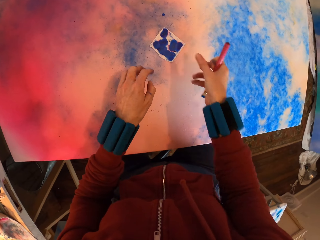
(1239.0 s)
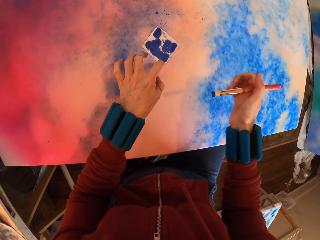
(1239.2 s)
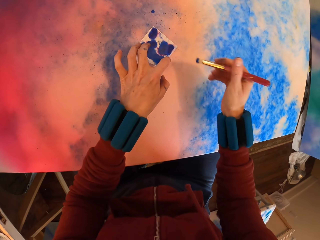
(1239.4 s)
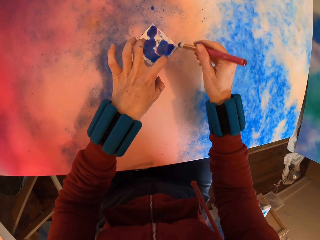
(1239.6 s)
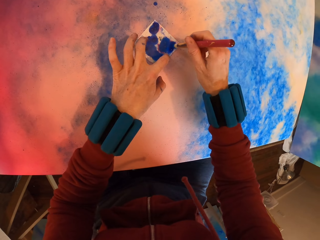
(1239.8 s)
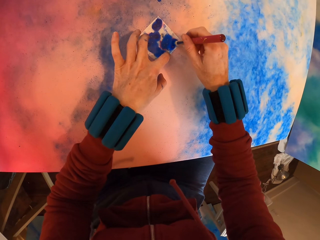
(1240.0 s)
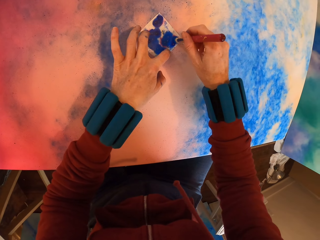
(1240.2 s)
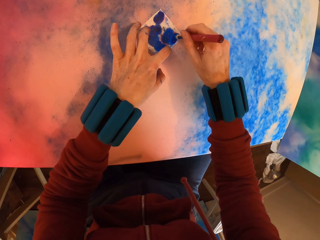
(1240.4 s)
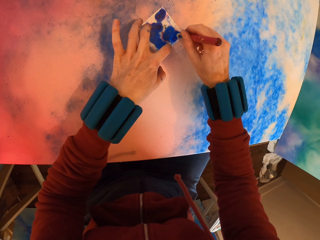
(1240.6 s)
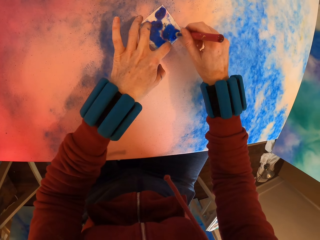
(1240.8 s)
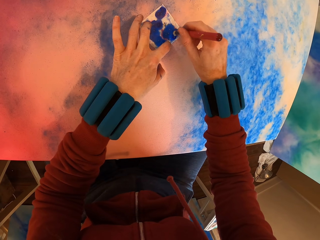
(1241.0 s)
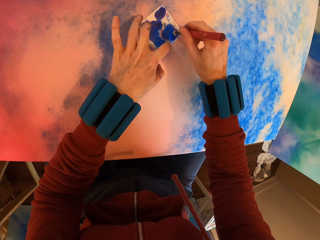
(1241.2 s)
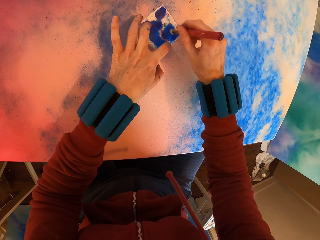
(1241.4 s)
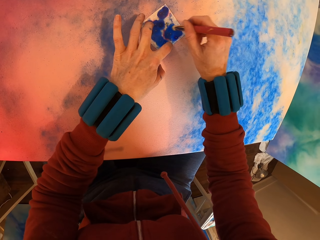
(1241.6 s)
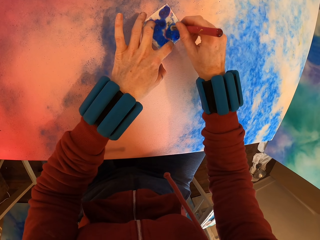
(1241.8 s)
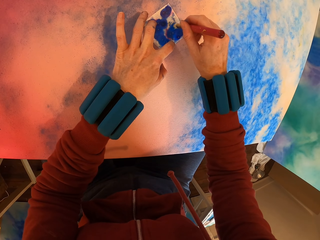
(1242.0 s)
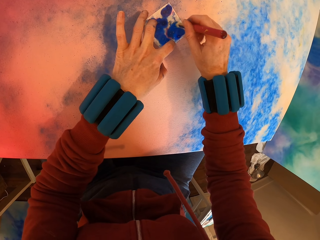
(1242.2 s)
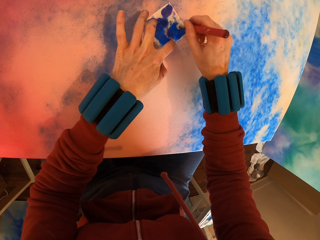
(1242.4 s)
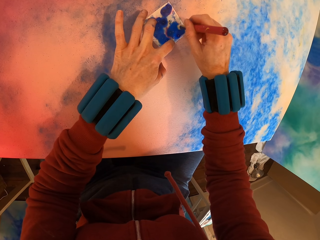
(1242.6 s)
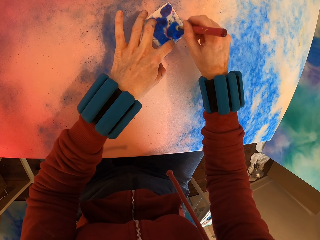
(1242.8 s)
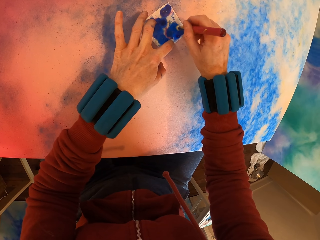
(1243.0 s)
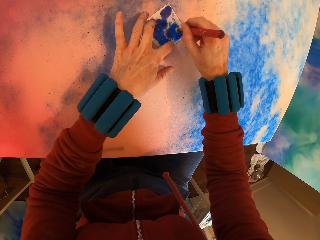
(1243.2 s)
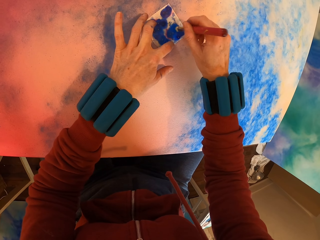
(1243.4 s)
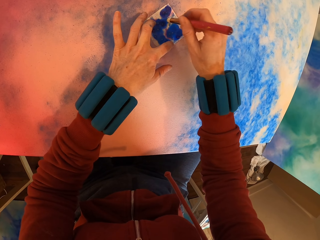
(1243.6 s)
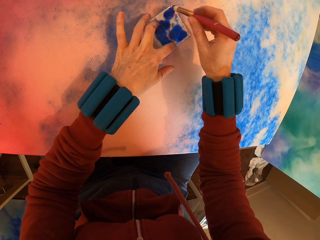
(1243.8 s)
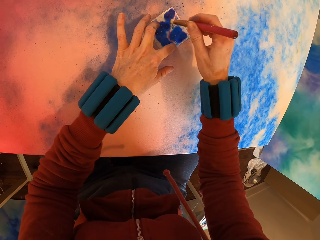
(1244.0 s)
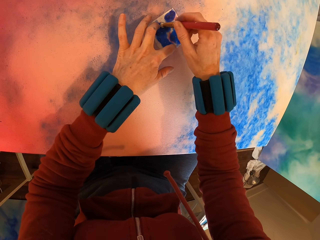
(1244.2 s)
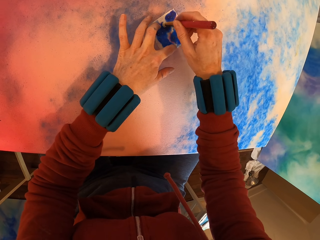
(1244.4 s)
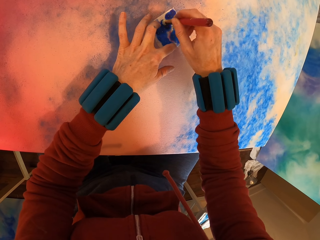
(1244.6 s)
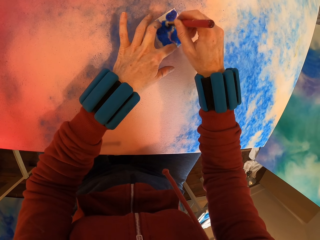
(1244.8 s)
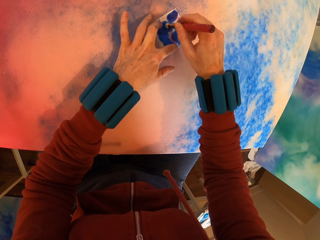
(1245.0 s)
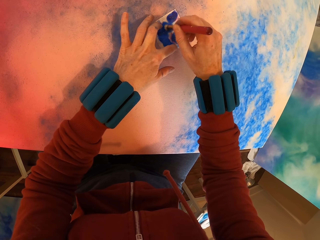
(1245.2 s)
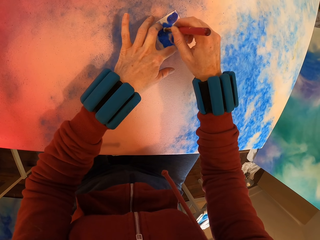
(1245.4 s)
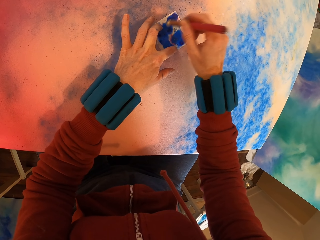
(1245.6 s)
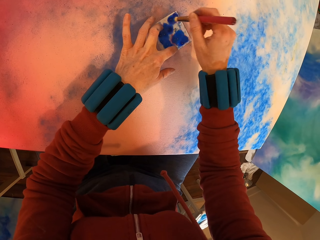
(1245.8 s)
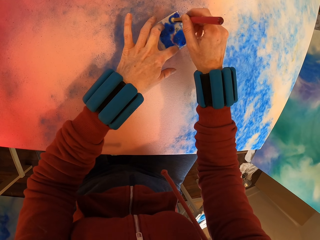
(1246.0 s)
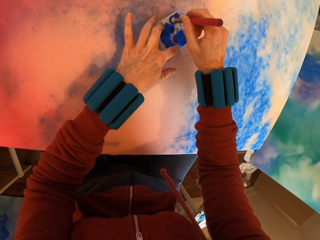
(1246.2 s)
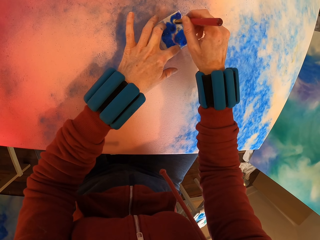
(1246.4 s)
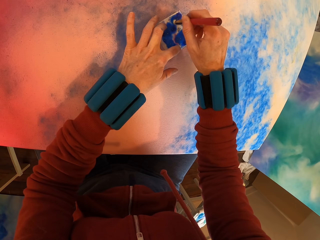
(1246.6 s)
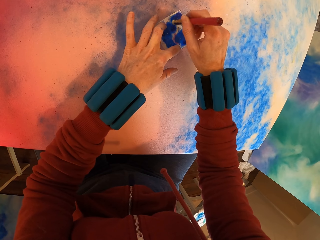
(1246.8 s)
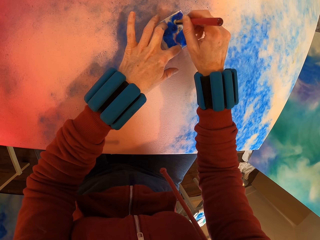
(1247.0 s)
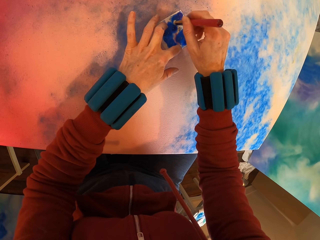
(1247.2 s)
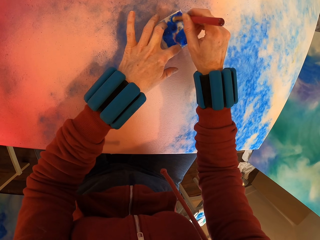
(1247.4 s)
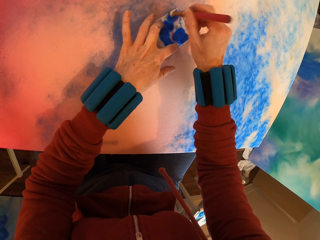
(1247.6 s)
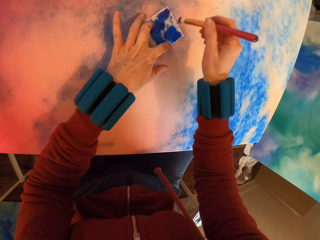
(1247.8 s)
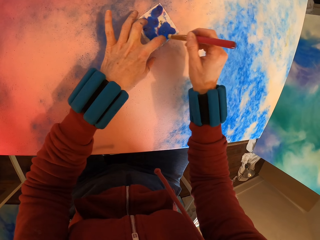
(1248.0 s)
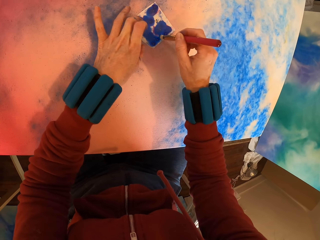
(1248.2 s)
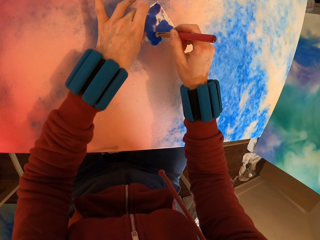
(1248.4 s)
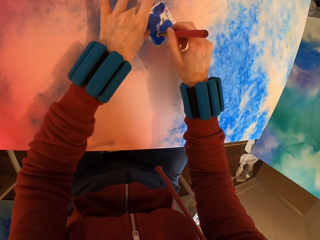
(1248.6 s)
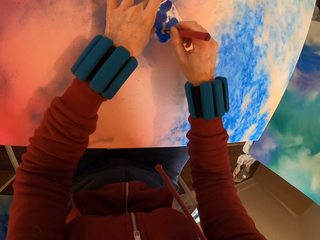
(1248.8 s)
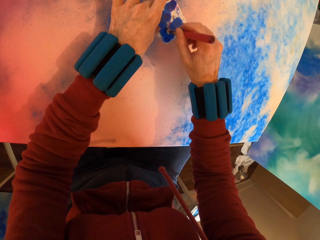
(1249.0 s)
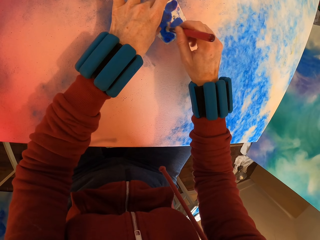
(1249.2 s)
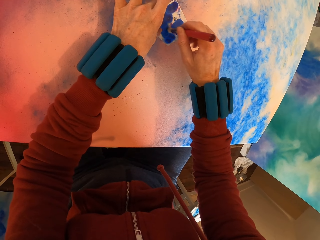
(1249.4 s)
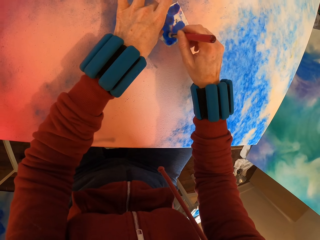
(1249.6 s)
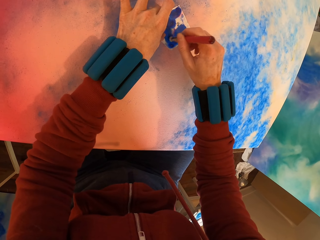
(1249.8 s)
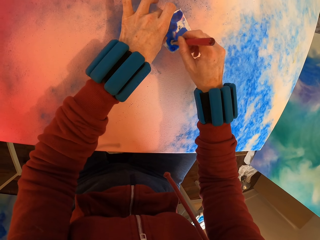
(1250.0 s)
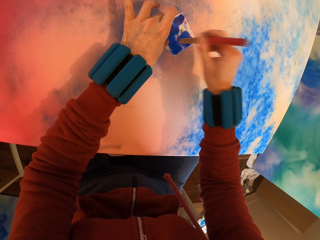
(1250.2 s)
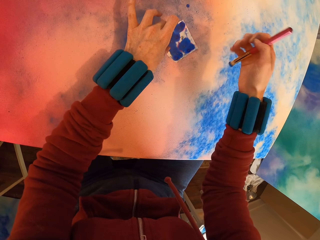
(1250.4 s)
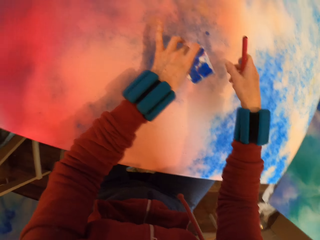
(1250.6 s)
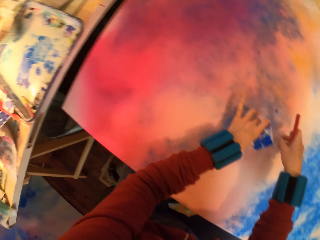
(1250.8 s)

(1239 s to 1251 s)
The camera wearer places the watercolor paper on the painting. They apply paint with the brush on the paper.

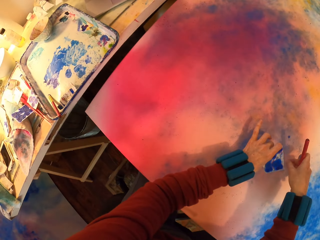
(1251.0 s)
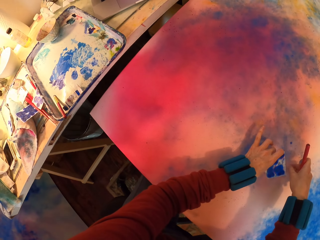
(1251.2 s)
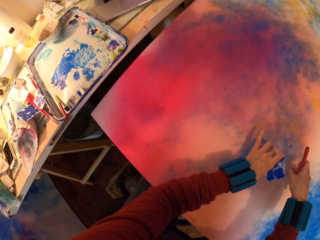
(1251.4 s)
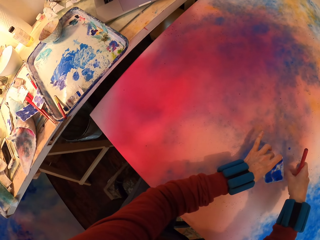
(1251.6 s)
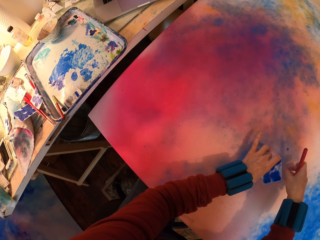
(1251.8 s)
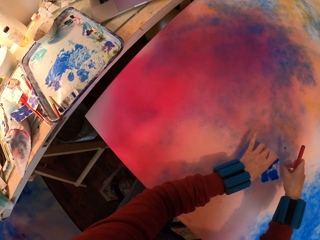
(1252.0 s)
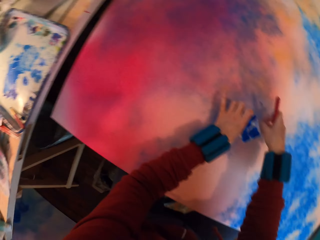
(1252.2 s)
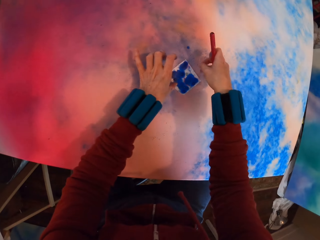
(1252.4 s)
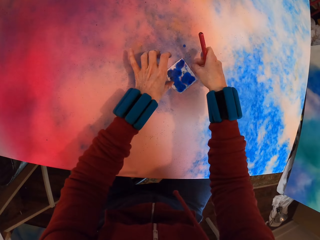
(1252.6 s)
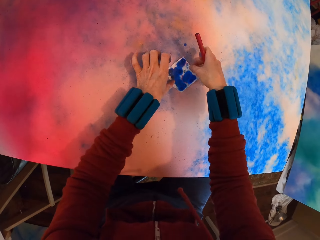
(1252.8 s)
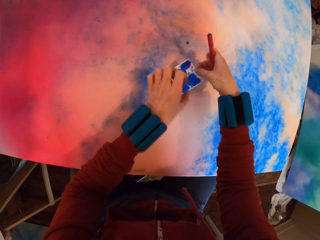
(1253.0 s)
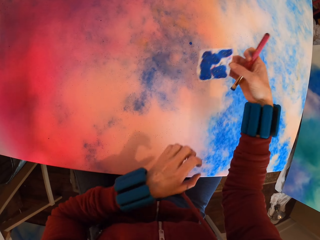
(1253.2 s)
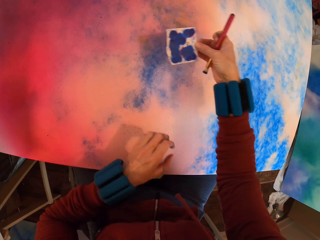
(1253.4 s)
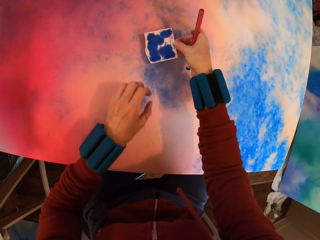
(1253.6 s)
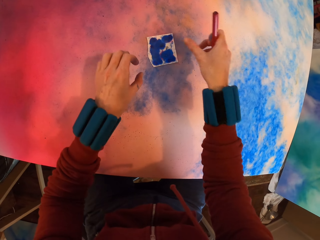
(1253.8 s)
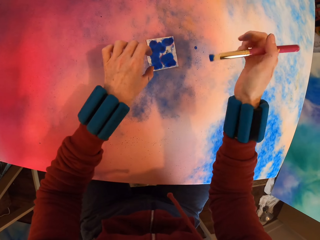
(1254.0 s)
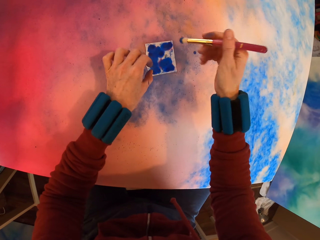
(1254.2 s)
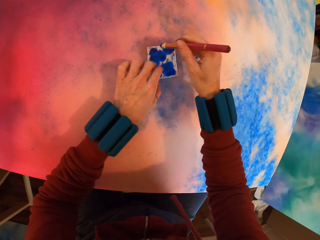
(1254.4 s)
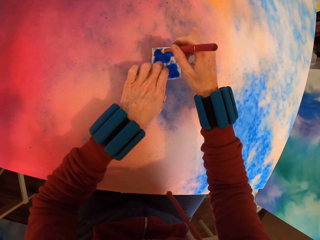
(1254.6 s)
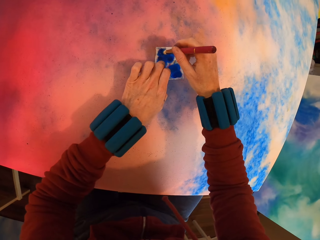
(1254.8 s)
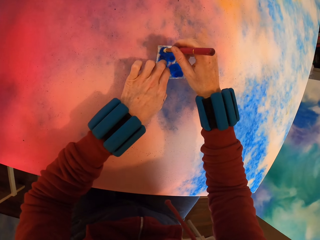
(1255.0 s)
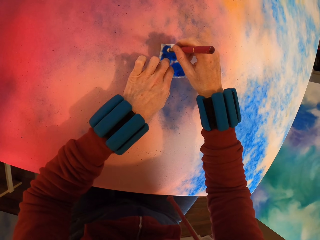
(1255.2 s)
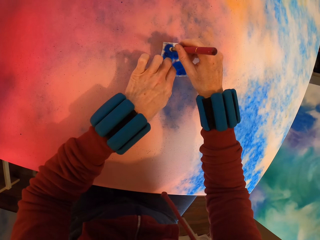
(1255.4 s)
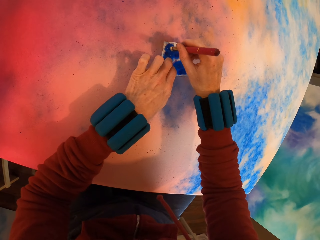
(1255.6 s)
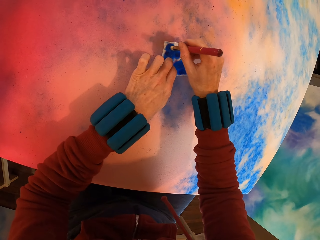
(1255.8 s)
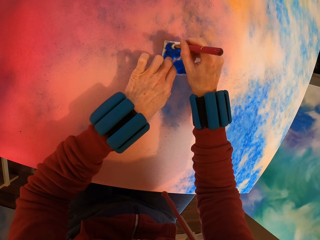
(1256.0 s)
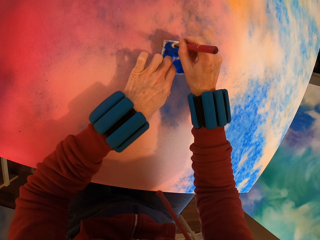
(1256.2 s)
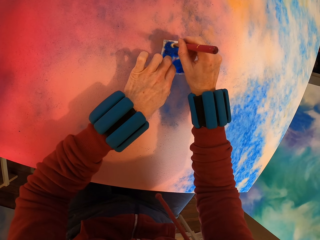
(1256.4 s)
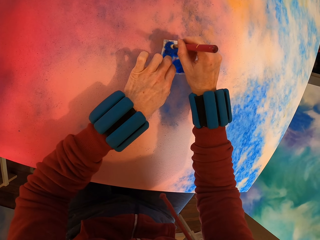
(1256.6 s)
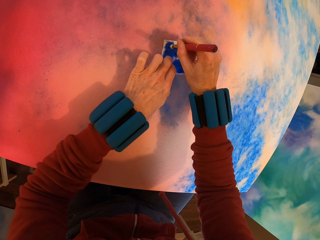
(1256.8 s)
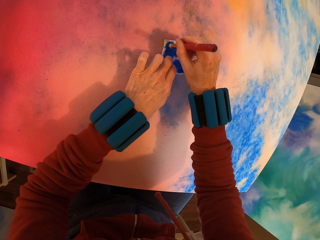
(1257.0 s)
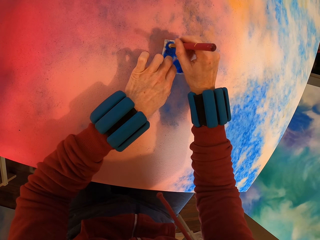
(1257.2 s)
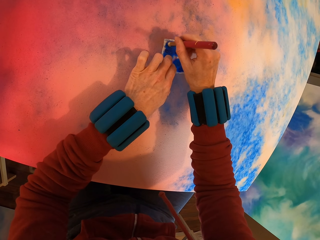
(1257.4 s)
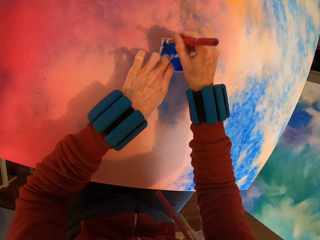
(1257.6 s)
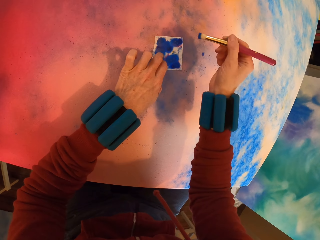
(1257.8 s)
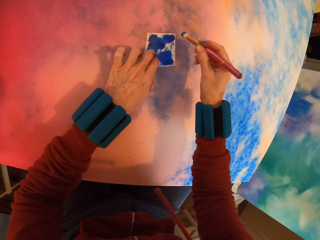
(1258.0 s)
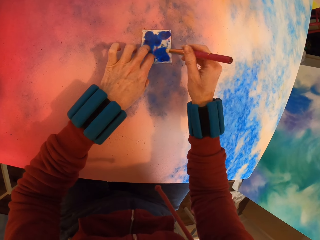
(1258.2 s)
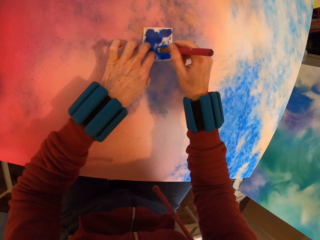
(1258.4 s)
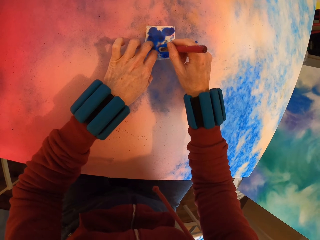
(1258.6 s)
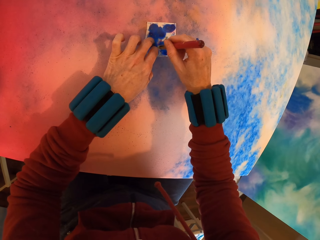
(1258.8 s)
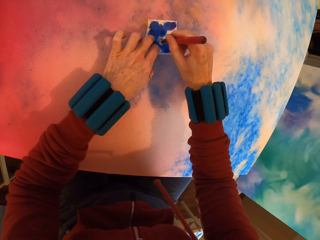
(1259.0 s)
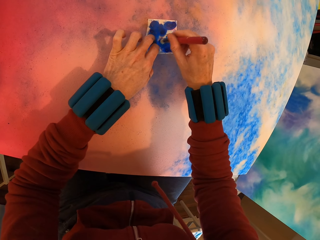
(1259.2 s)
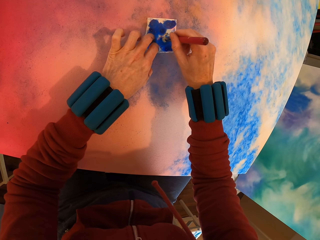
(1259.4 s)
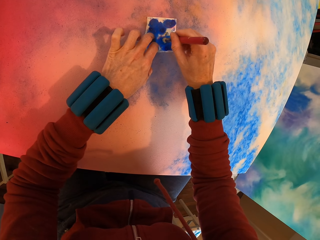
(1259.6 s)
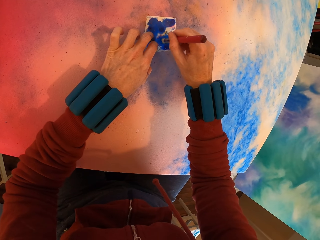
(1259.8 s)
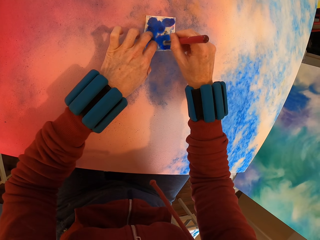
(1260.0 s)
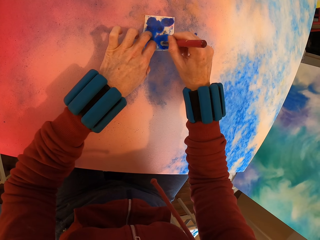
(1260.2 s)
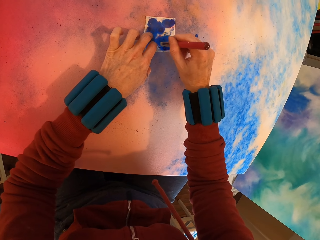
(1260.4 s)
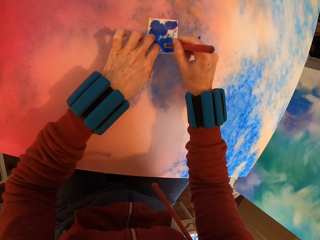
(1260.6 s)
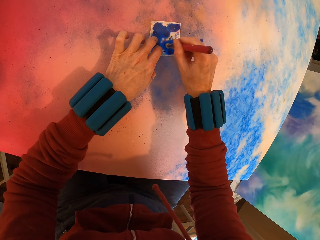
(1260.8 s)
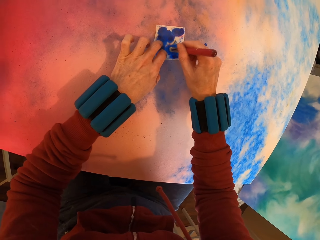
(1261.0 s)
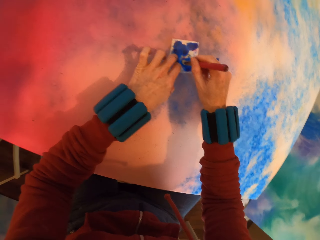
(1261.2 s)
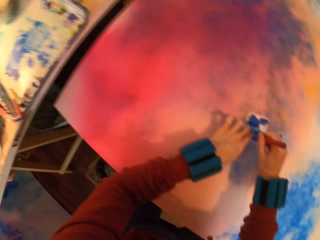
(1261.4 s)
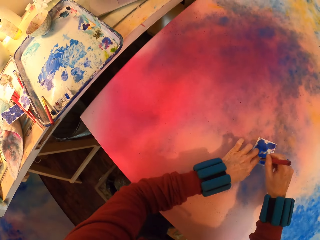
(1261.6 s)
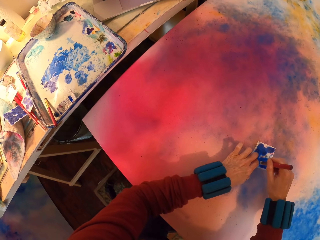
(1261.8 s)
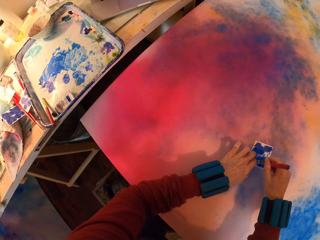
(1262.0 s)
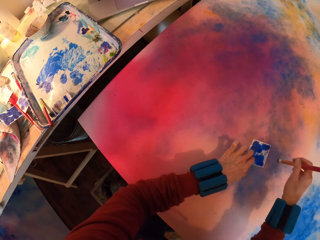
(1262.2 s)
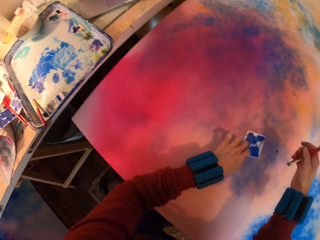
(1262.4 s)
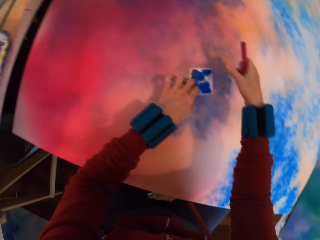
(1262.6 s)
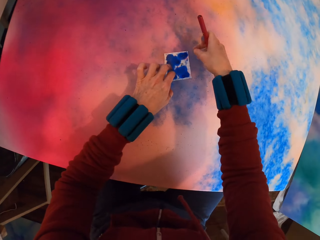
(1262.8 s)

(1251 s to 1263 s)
The camera wearer lifts the paper. They place the paper on the canvas. They paint the paper.
